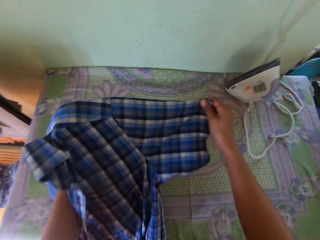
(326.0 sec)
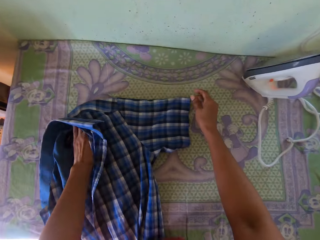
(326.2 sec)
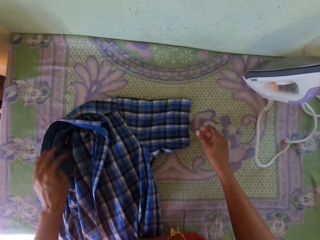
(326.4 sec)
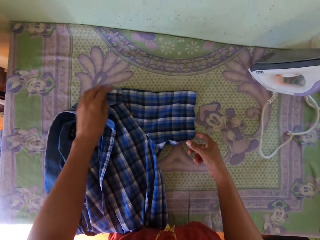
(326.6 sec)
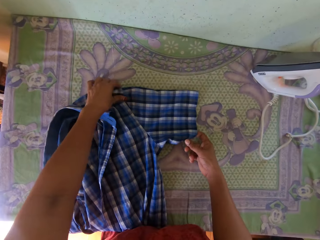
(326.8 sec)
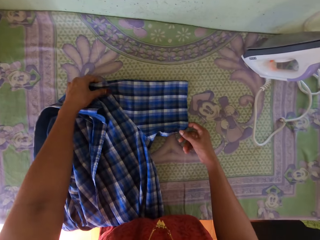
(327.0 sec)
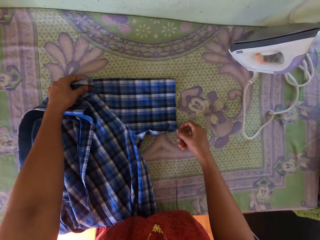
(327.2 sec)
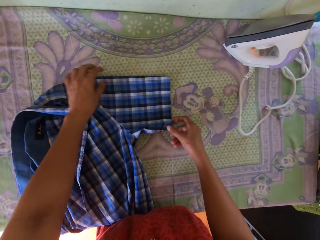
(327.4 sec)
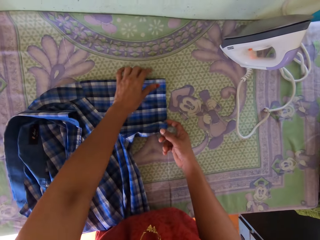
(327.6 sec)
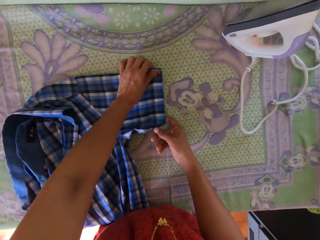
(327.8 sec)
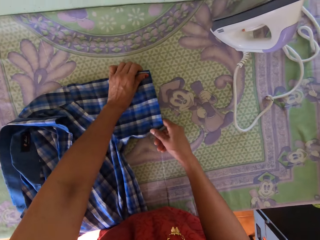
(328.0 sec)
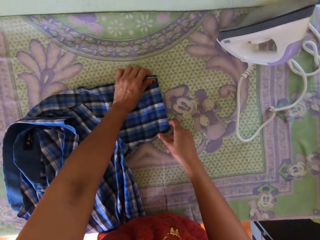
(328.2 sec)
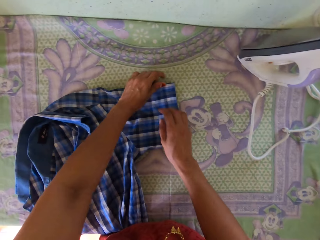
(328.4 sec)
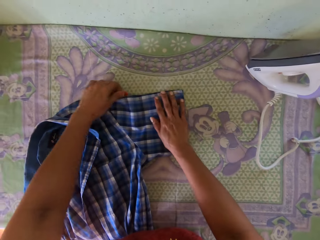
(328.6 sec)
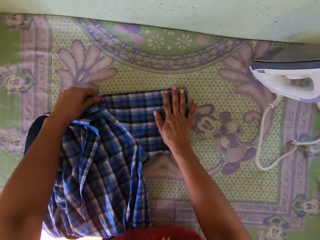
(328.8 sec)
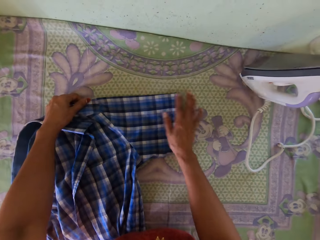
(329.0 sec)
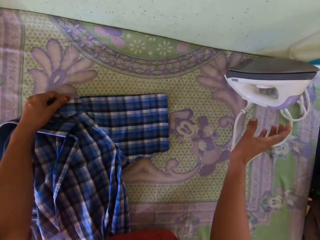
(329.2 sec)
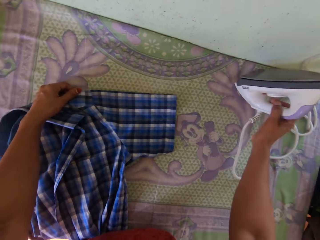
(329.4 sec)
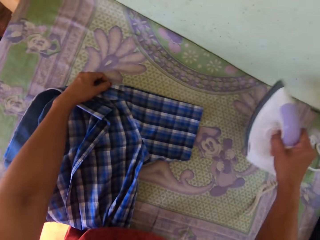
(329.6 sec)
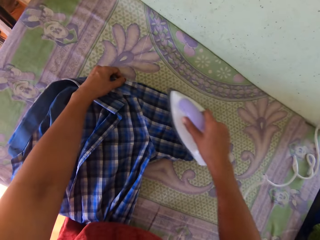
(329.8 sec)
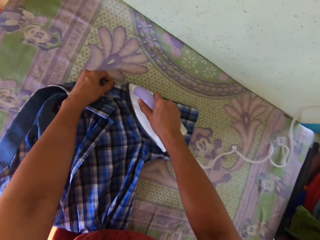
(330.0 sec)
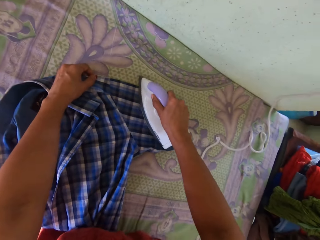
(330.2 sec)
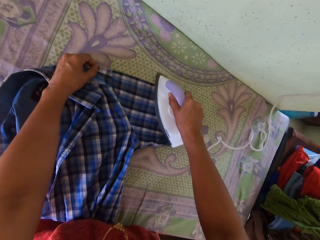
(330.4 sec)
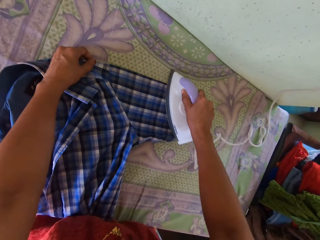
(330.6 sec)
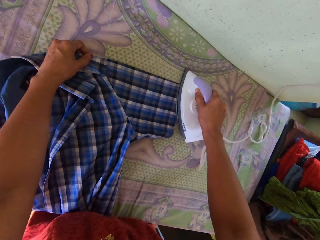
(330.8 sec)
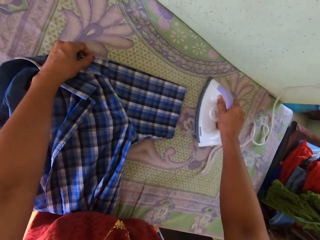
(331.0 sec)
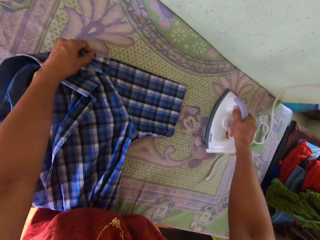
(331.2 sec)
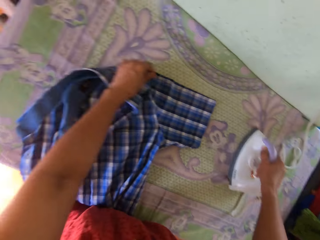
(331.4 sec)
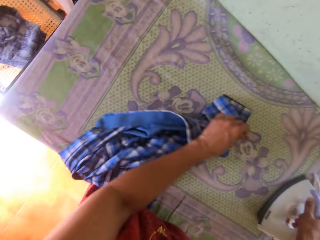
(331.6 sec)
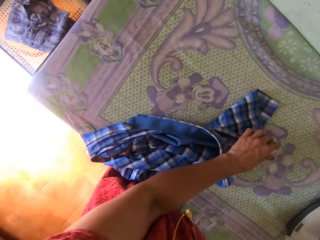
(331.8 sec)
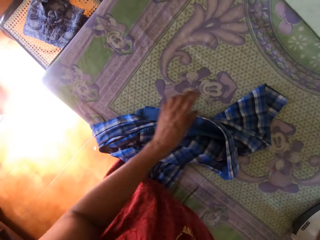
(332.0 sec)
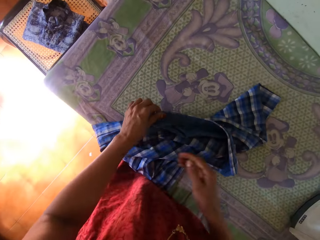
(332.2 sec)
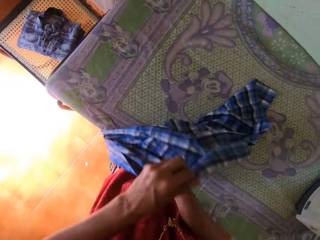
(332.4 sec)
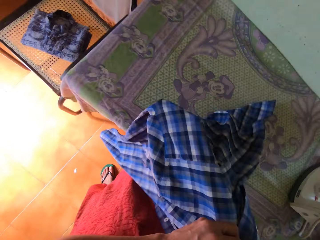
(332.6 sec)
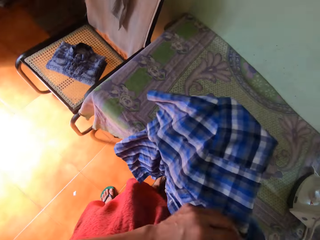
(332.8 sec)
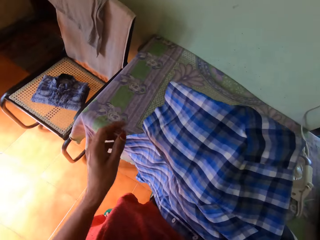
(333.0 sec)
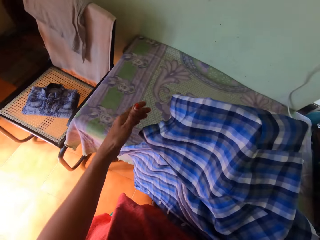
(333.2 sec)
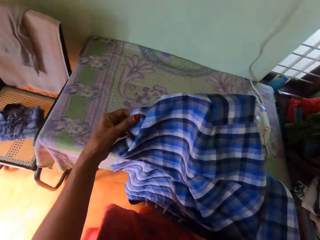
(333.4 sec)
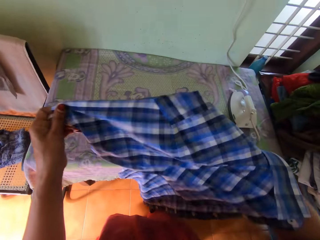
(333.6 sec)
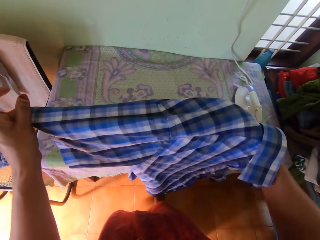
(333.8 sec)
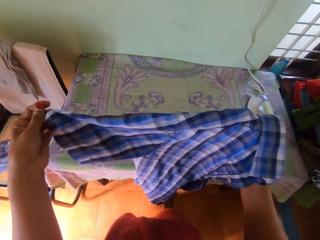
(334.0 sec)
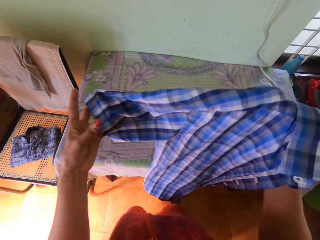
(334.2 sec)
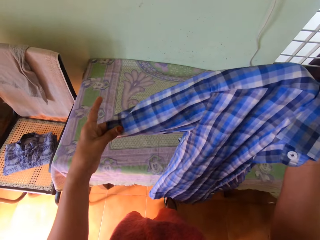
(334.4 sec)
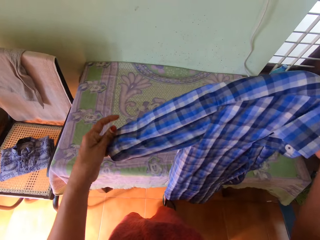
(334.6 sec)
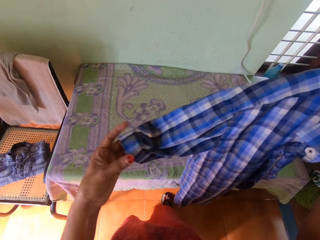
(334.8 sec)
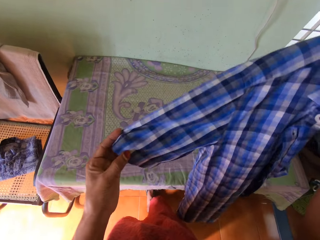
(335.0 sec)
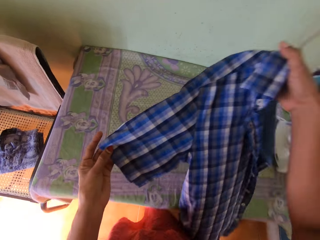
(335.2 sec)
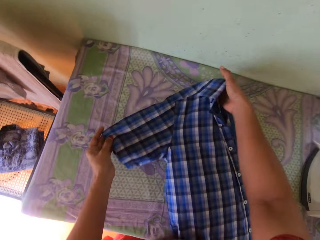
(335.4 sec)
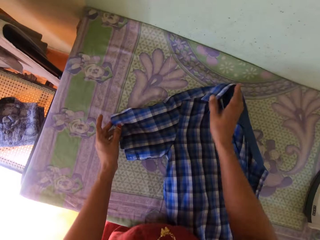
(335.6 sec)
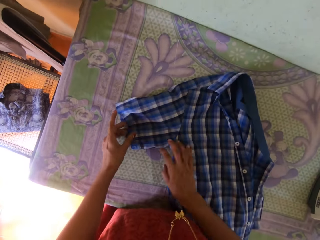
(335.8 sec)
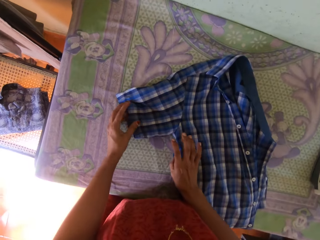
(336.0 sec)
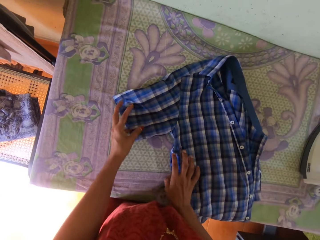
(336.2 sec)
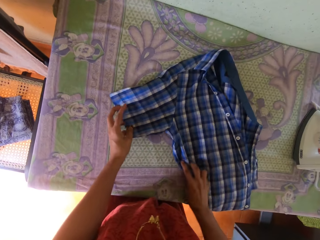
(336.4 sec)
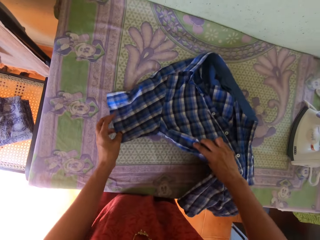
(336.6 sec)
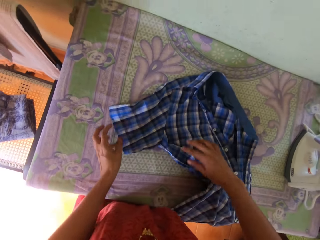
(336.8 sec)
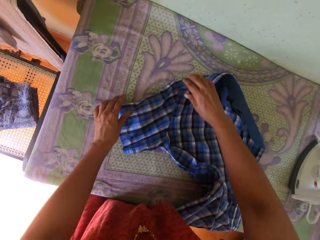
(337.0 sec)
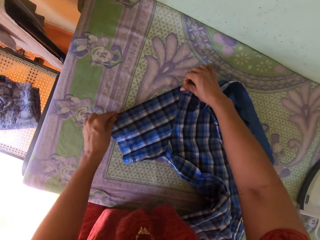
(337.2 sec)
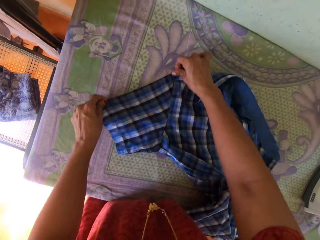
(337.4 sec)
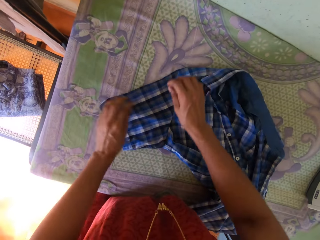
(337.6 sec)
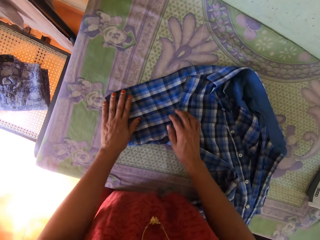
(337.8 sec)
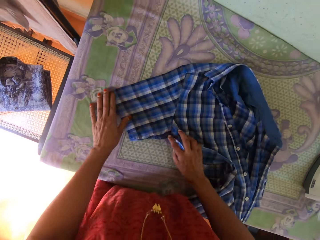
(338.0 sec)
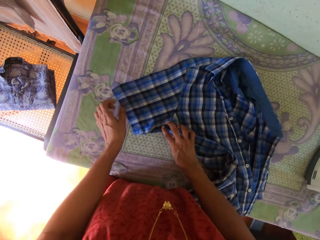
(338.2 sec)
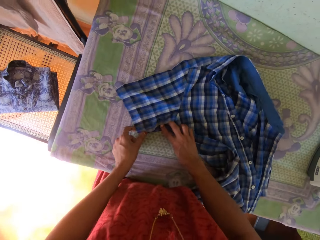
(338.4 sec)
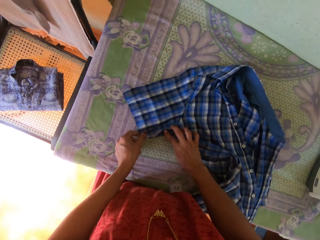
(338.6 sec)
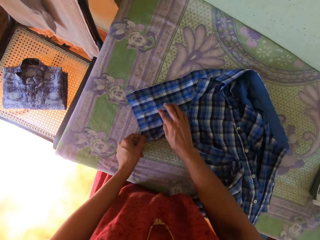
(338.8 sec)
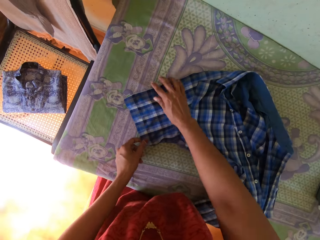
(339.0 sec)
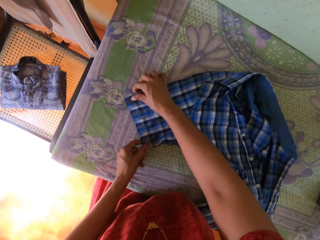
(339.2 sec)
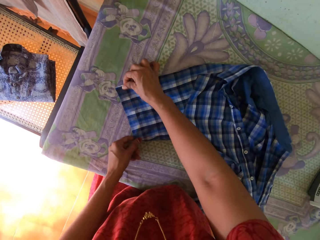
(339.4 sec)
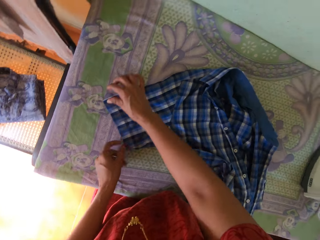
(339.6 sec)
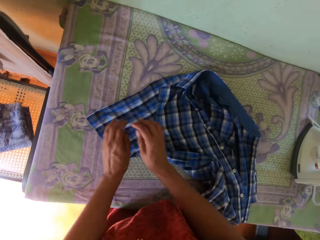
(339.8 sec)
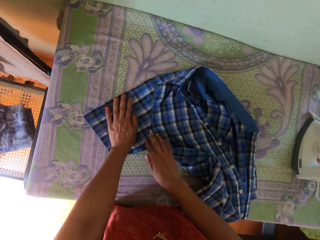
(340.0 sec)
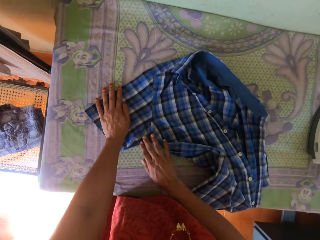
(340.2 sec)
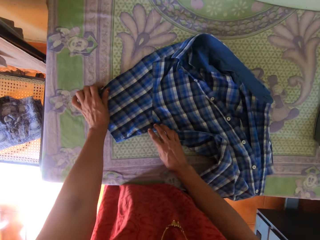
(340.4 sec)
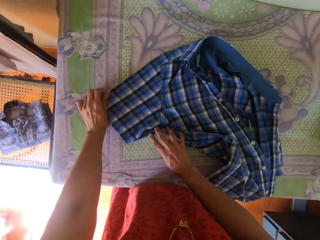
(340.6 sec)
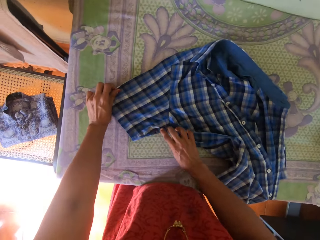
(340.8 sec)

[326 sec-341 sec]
The camera wearer places the shirt on the table. He adjusts the shirt with his hands. He picks the iron box from the table. He irons the shirt with the iron box. He places the iron box aside. He holds the shirt. He holds the shirt again. He adjusts the shirt with his hands. He aligns the shirt. He places the shirt on the table. He adjusts the shirt with his hands.

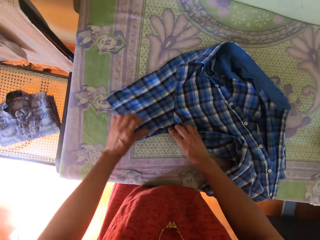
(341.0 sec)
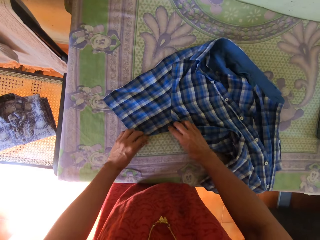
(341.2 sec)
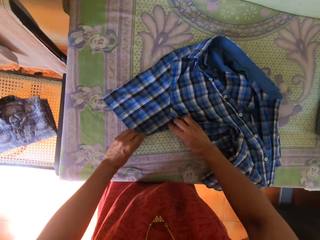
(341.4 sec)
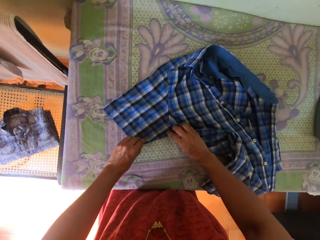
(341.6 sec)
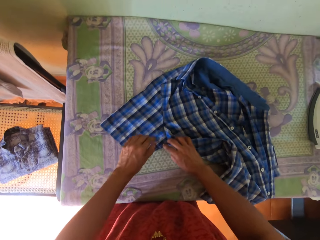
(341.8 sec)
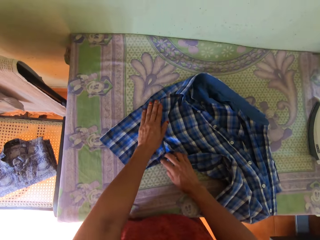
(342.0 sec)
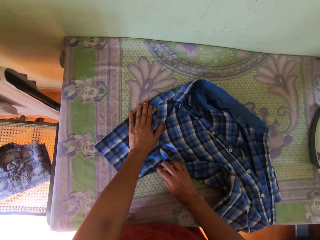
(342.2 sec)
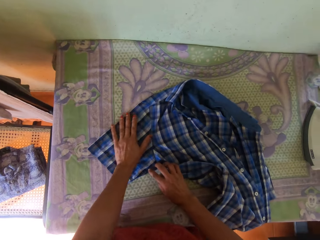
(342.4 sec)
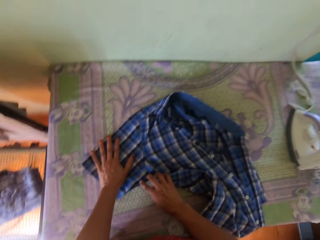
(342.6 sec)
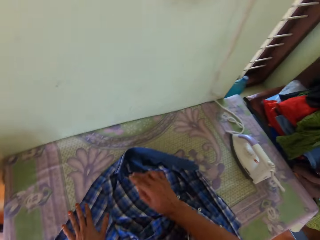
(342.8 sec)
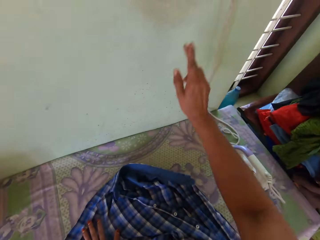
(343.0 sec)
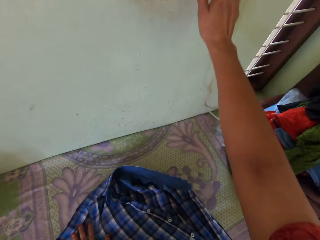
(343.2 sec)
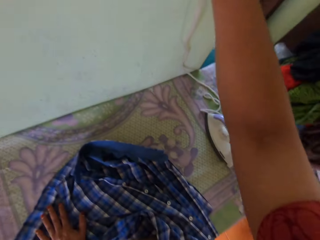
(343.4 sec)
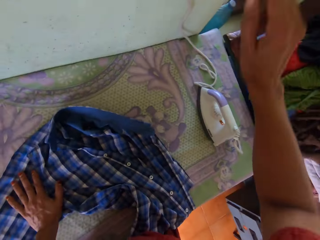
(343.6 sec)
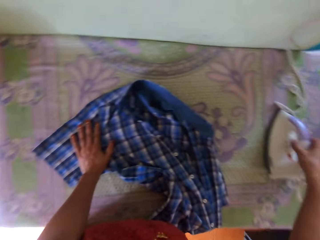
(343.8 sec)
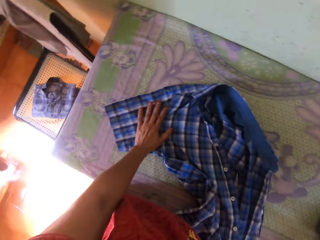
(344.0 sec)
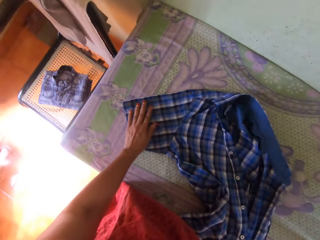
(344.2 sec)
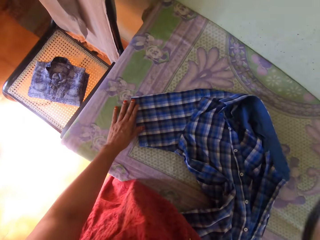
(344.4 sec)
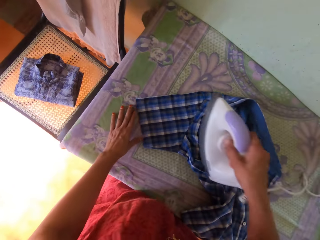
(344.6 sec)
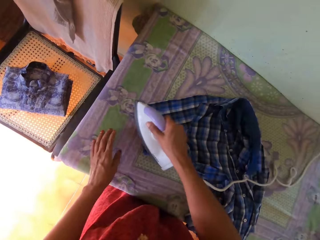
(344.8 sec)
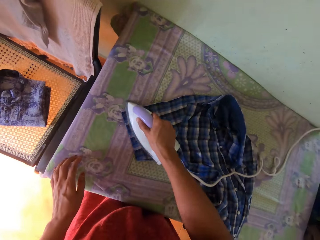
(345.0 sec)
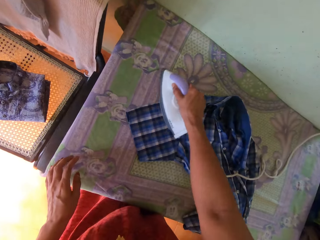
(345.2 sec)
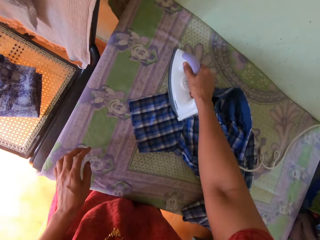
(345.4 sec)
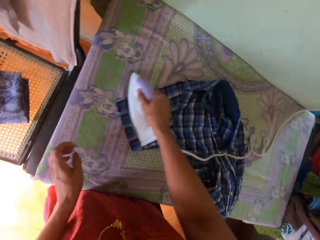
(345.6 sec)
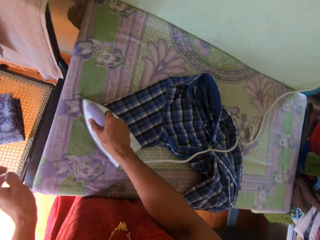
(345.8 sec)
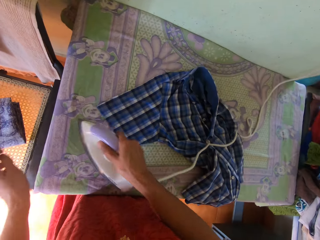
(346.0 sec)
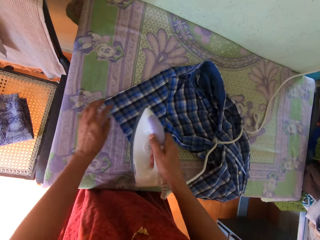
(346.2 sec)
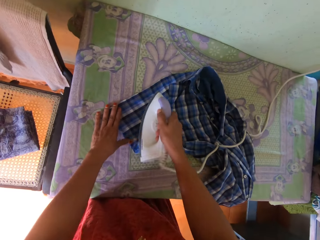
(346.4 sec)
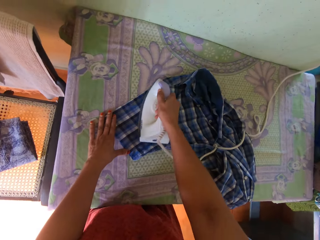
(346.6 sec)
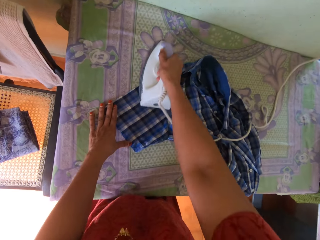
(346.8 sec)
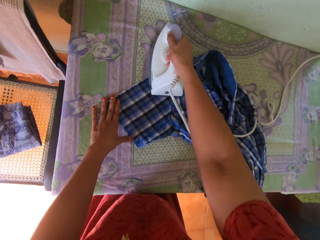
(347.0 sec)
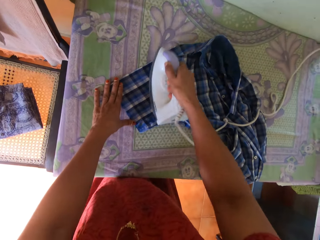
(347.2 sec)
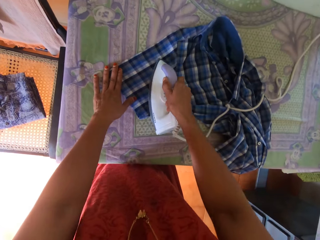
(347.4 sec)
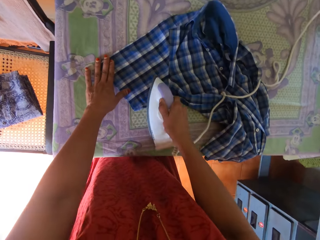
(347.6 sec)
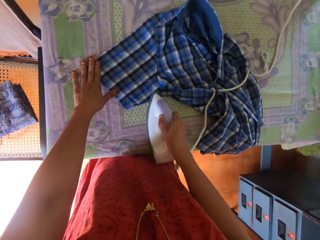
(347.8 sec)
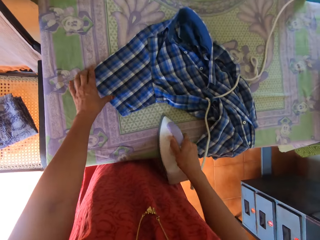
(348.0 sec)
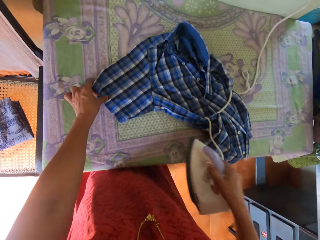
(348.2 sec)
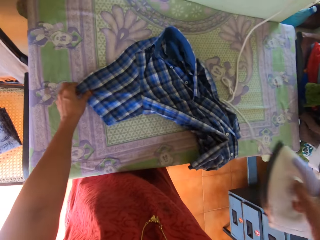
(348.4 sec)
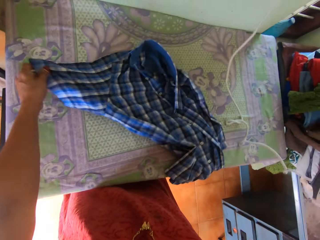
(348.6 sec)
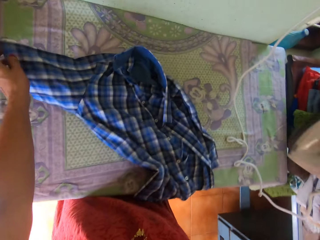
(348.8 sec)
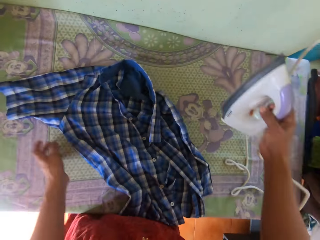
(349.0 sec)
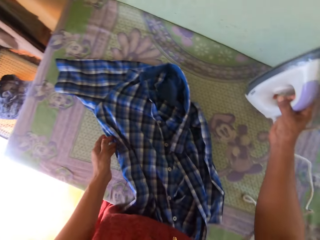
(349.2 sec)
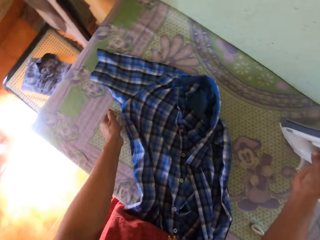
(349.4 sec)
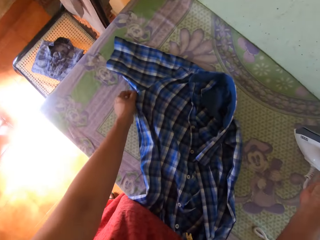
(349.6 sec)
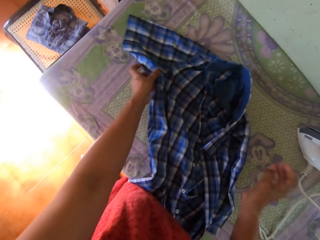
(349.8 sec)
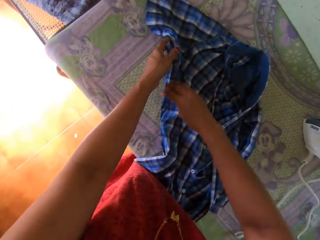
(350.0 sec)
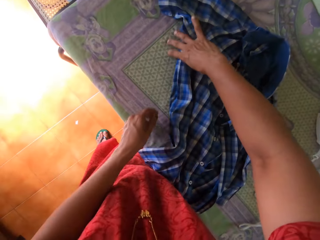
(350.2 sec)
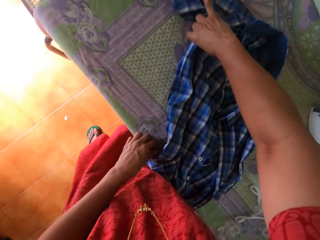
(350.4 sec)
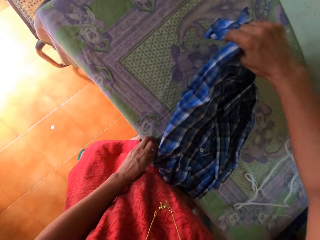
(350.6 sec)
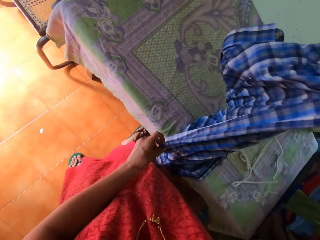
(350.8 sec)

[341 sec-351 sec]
The camera wearer presses the switch with his hand. He picks the iron. He touches the shirt. He irons the shirt with the iron box. He holds the shirt. He irons the shirt. He lifts the shirt and drops the shirt. He places the iron box on the table. He touches the shirt. He adjusts the shirt with his hands. He lifts the shirt.
